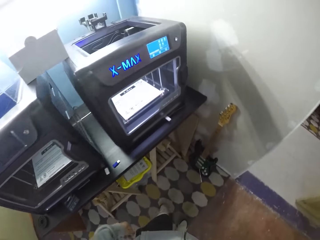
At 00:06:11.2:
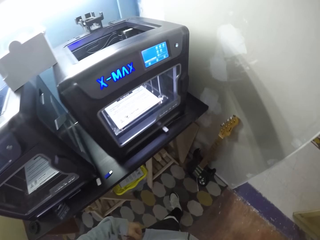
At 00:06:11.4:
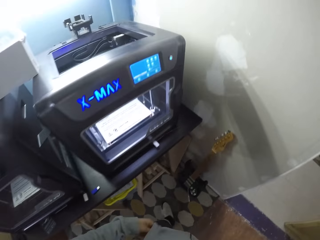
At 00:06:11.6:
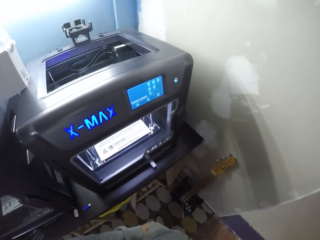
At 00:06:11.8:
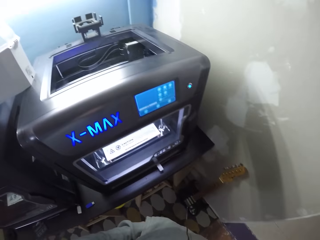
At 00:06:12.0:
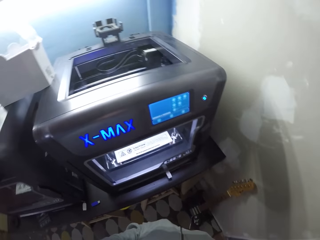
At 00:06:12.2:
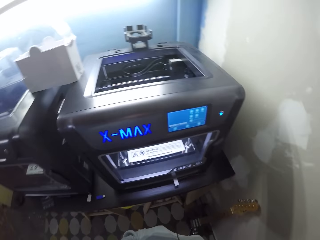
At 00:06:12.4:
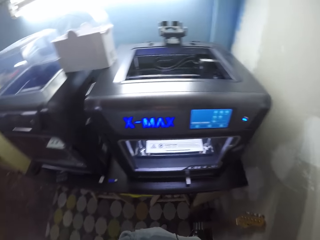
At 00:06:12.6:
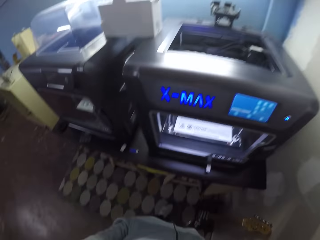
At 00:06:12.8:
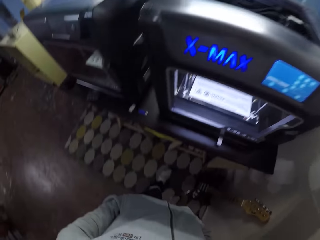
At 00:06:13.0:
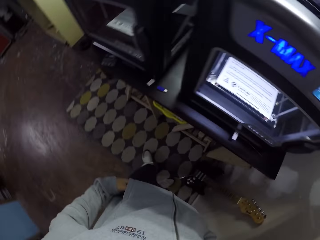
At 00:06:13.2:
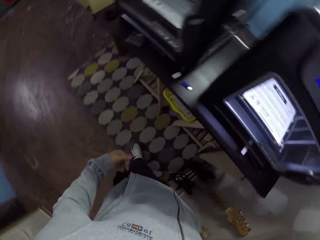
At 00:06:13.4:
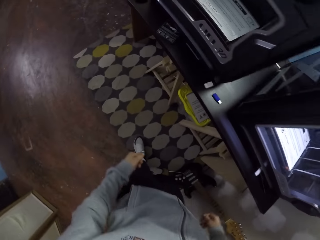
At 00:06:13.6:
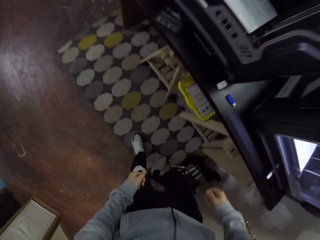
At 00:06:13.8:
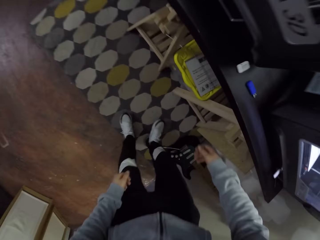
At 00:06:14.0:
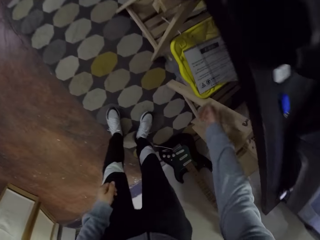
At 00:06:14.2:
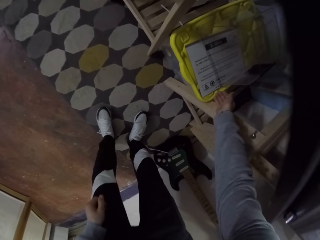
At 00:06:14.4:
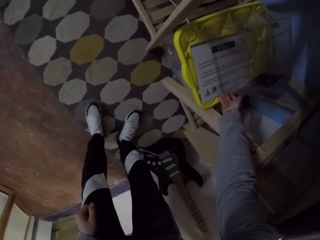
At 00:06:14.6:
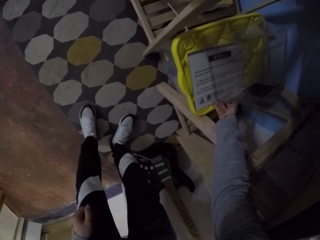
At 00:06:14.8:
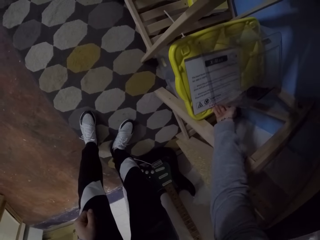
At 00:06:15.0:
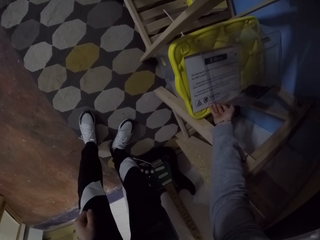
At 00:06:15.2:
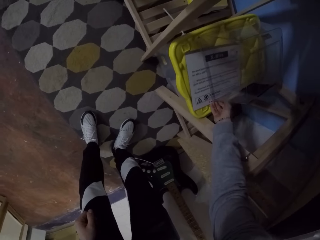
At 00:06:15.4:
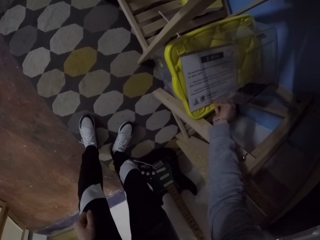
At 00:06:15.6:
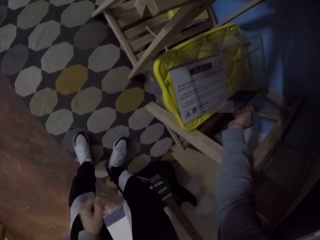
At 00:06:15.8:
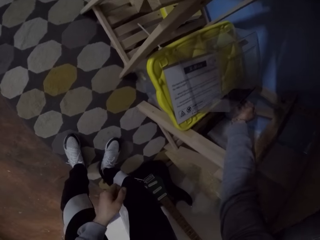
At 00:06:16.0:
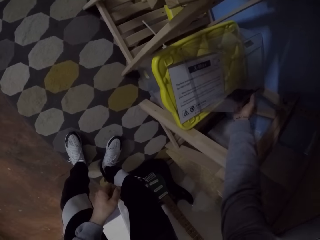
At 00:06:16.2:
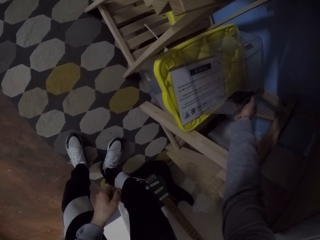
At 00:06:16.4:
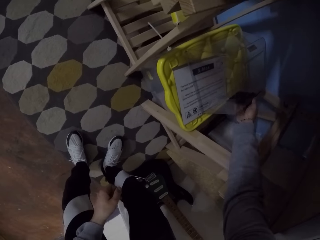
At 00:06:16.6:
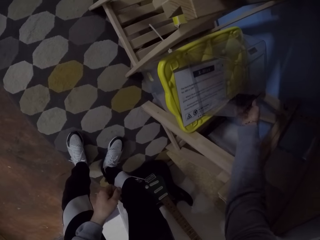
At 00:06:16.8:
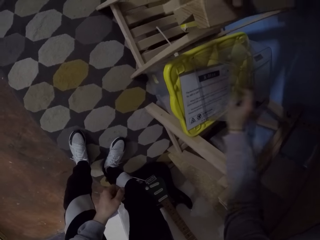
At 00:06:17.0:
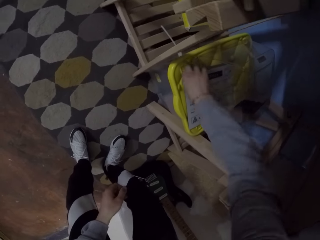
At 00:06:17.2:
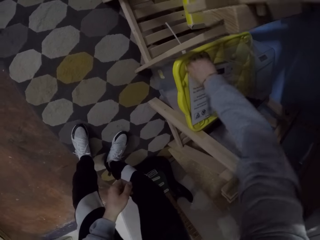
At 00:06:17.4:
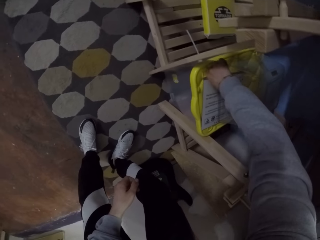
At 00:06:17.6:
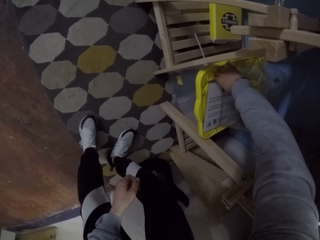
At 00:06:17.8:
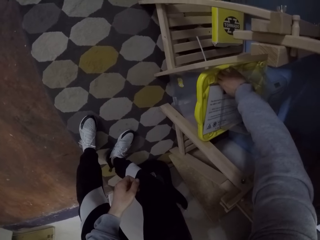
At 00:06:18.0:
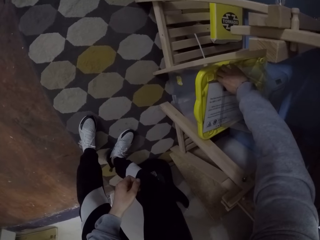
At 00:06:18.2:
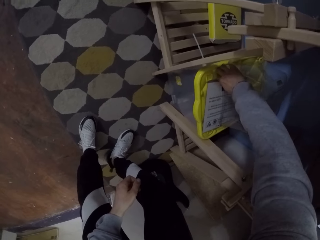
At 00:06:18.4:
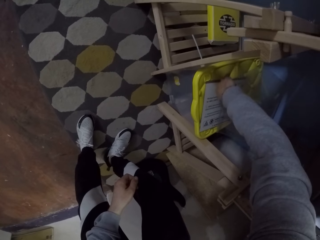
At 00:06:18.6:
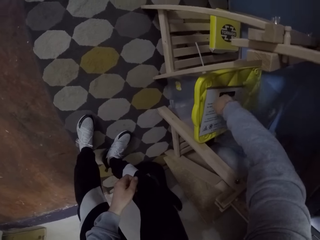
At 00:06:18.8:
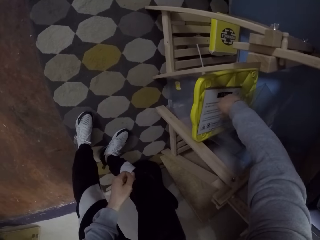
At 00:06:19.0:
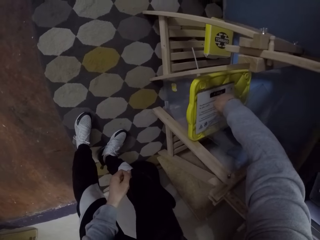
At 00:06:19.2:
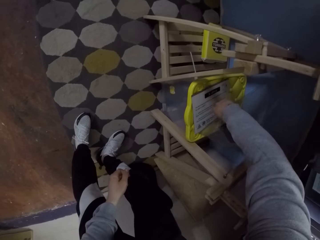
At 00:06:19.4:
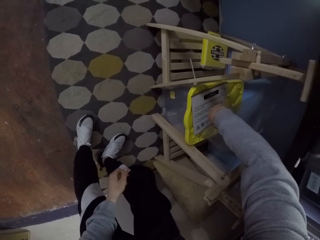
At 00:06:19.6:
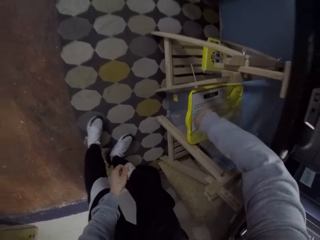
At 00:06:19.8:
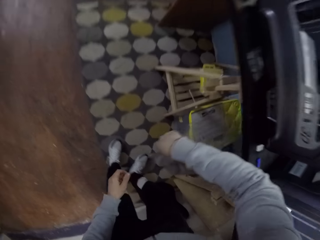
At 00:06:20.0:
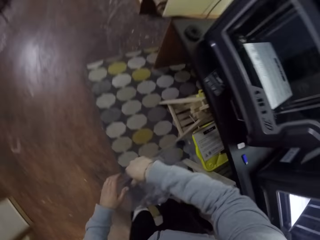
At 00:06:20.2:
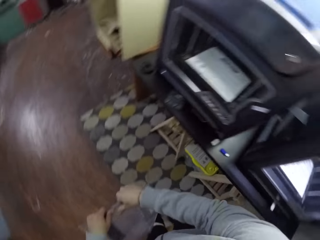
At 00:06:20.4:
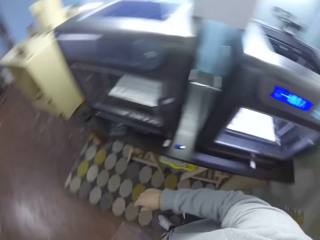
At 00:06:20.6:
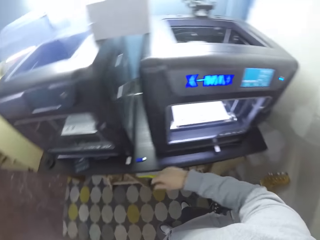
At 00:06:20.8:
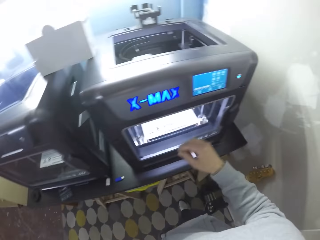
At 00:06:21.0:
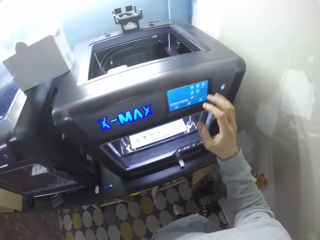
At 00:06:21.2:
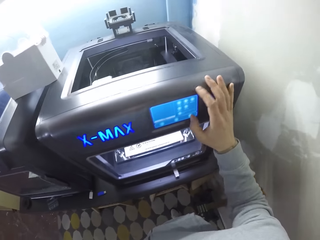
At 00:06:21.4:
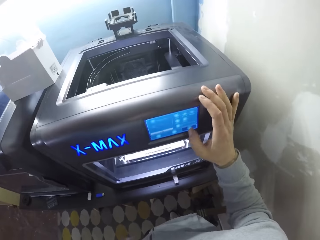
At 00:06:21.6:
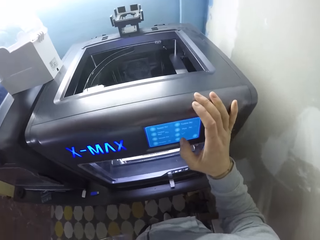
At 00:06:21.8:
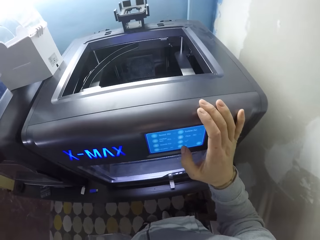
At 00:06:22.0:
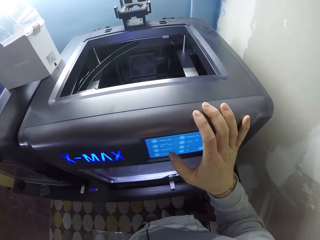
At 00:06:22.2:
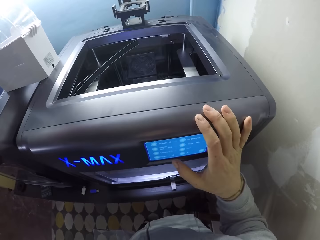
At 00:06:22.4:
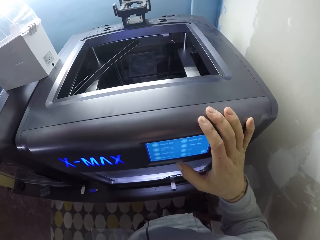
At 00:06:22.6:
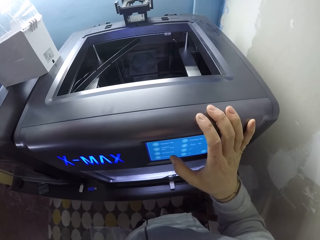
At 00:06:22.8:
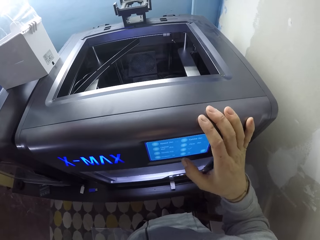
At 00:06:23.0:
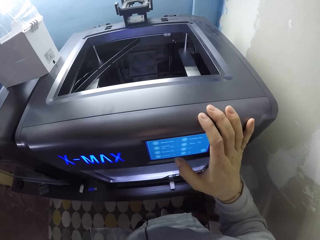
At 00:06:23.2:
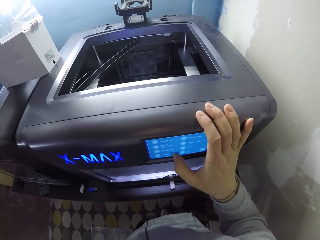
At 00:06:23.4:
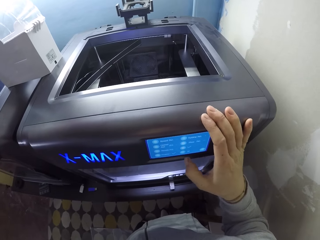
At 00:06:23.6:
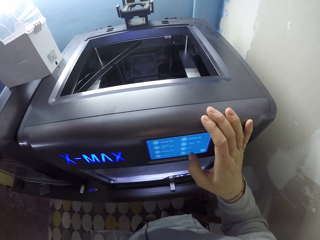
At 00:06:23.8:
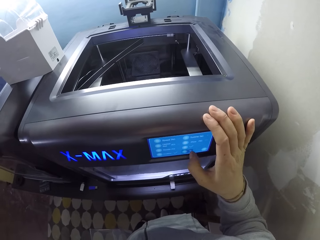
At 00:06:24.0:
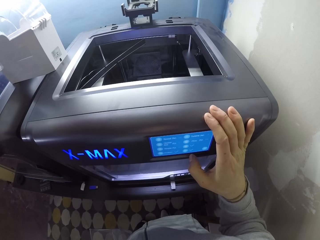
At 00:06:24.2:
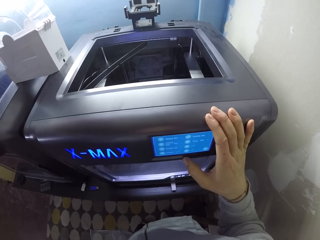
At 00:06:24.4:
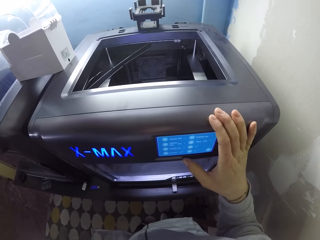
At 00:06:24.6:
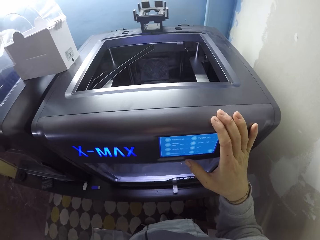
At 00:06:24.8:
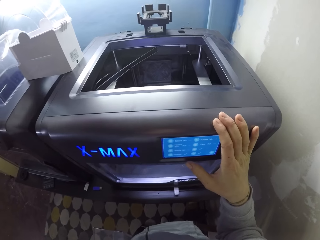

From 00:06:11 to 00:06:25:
The camera wearer moves a manual. He touches a container. He picks the cover of a printer or container from the top of a plastic with his right hand. He holds the container. He presses a printer. He operates a printing machine with his right hand.

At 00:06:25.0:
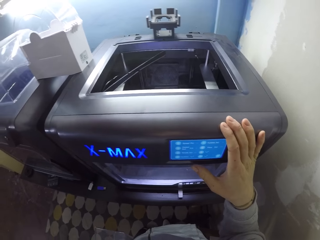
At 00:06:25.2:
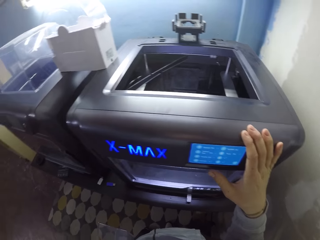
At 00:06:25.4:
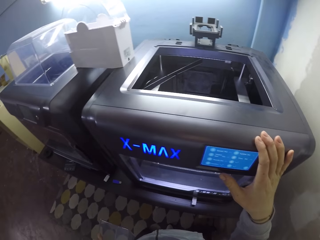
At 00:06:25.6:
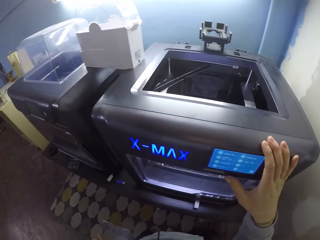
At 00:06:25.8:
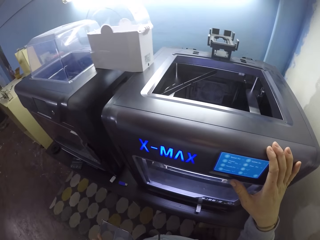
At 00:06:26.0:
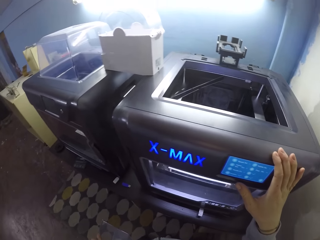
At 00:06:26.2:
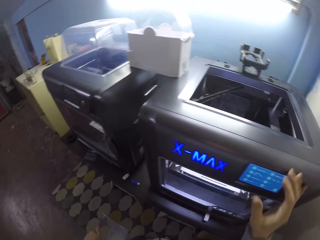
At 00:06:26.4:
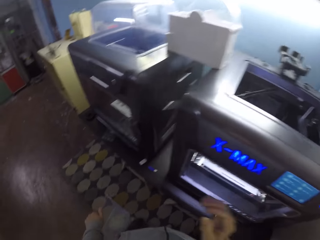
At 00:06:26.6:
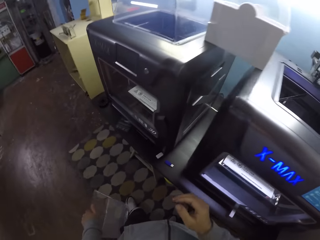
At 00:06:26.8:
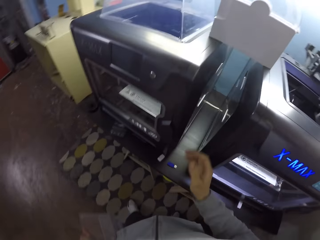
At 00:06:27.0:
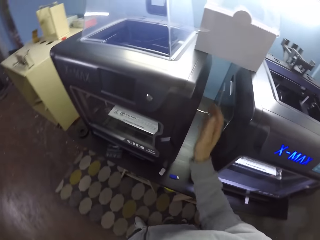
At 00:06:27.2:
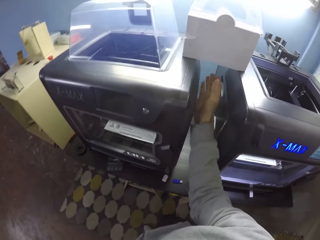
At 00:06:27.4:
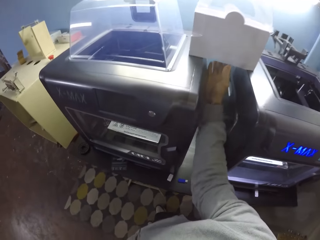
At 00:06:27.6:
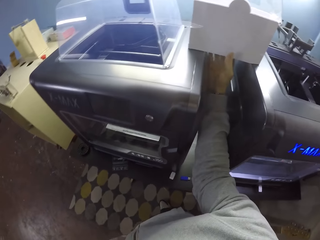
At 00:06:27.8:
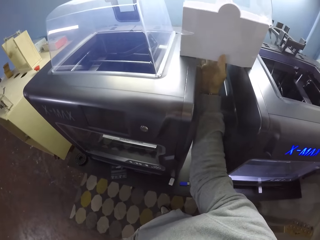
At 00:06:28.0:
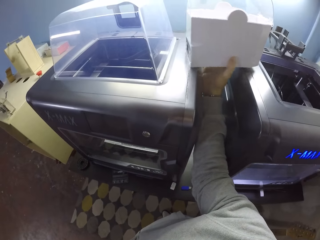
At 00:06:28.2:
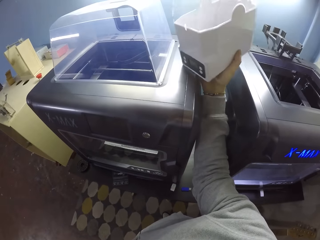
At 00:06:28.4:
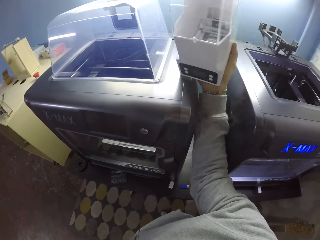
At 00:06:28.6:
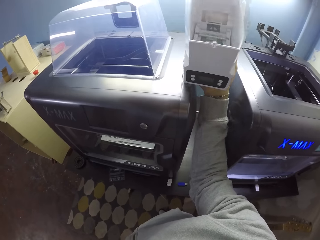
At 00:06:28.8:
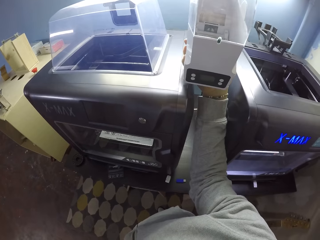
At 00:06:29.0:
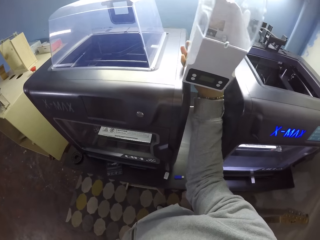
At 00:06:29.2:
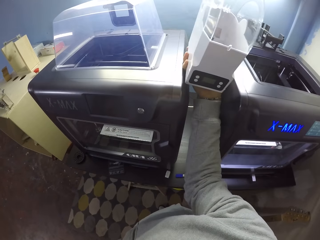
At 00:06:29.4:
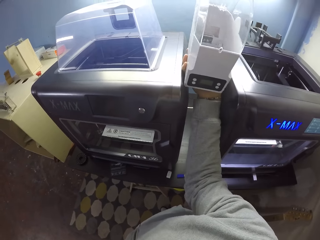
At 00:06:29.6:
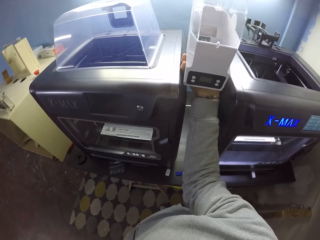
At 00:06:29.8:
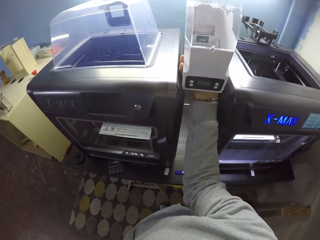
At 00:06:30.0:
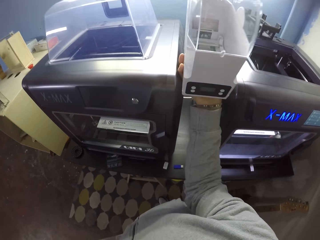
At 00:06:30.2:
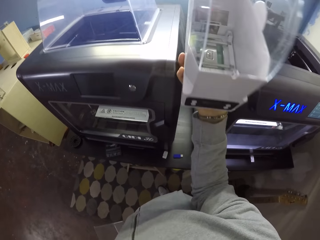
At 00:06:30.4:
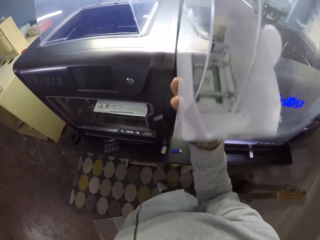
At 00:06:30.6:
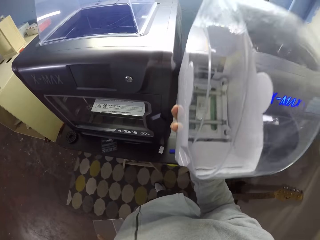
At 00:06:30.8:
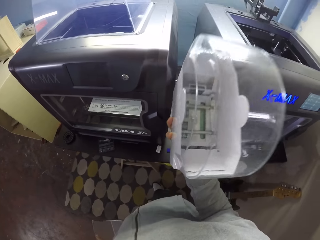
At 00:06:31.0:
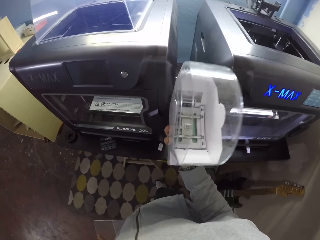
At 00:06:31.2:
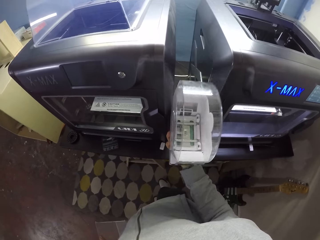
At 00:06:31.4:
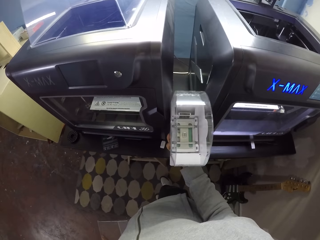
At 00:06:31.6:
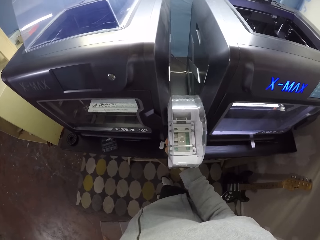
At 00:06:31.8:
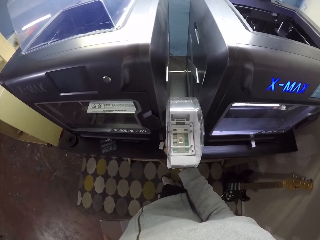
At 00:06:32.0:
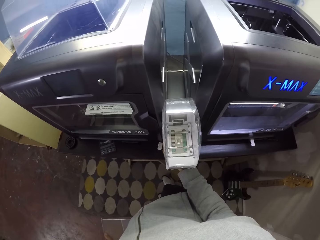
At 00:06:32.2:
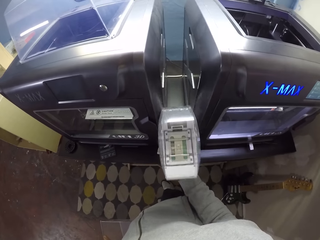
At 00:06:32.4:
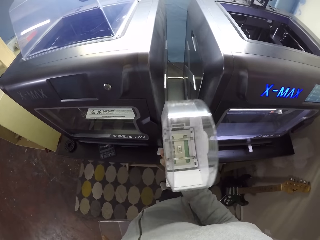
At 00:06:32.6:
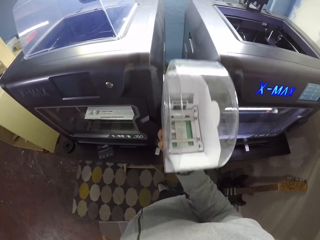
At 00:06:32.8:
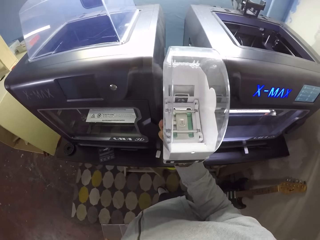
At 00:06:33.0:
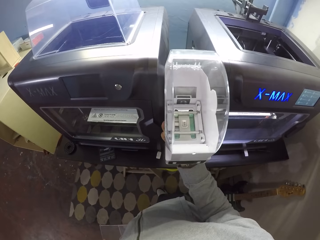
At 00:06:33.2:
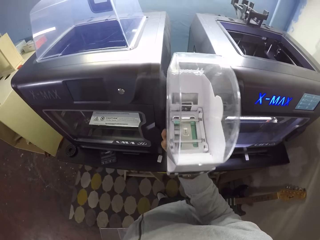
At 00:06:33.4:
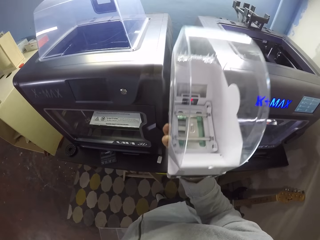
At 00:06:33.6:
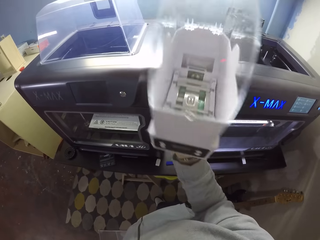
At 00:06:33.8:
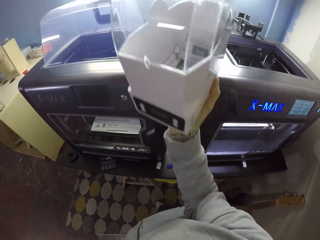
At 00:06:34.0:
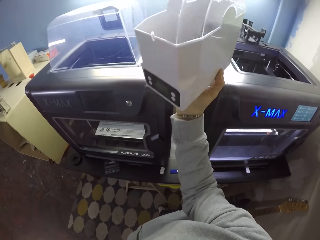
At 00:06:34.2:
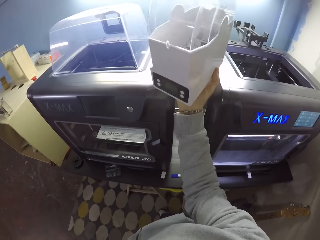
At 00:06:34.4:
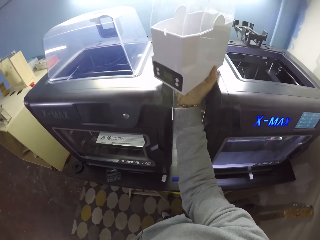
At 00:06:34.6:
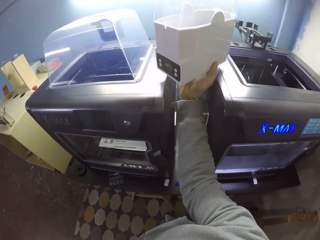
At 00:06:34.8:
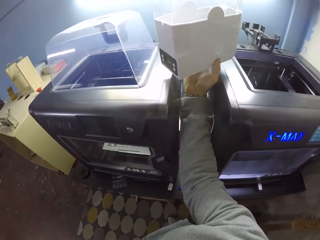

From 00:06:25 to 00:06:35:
The camera wearer removes his hand from the printer. He picks something. He stares at something. He carries a printing device from the top of the printing machine with his right hand. He lowers something. He raises something. He raises it again. He moves something.
